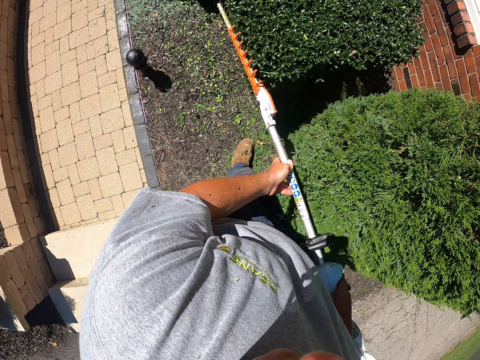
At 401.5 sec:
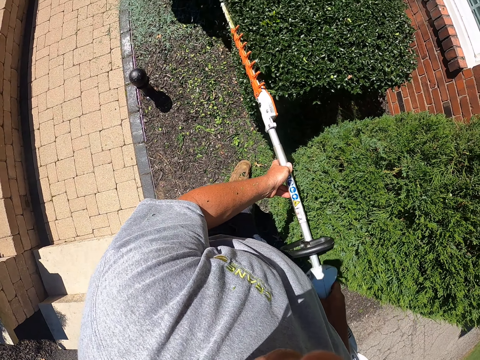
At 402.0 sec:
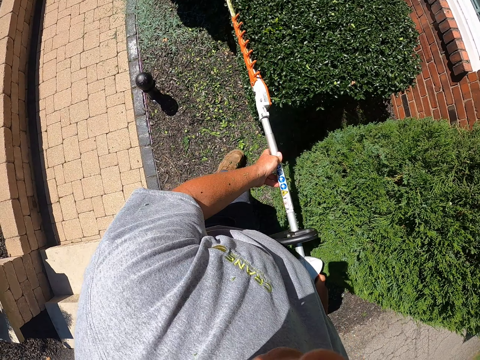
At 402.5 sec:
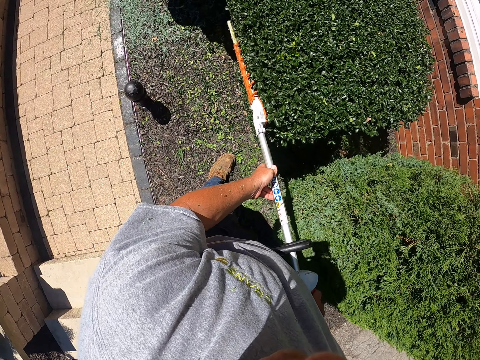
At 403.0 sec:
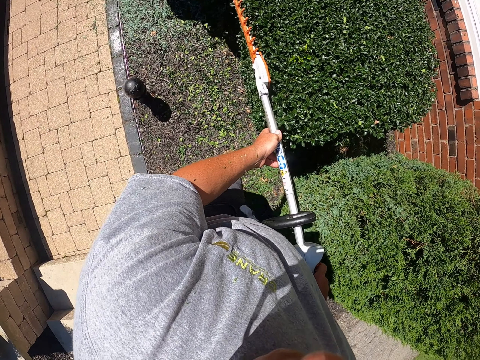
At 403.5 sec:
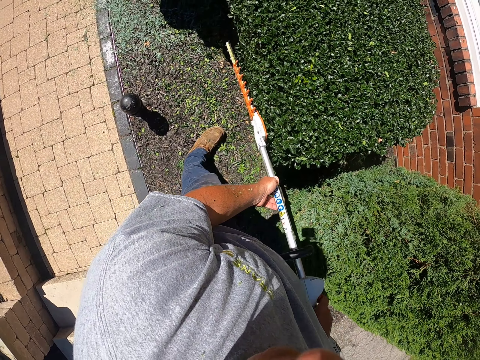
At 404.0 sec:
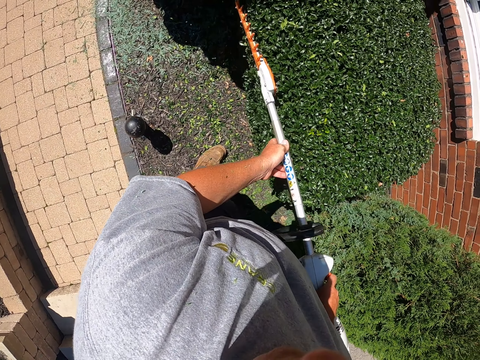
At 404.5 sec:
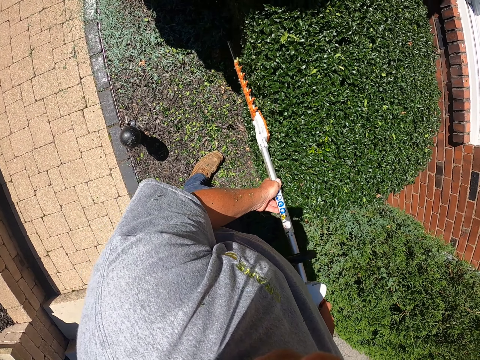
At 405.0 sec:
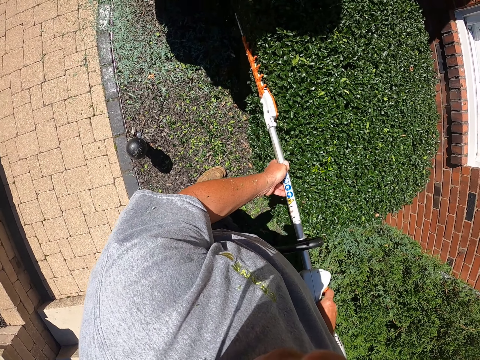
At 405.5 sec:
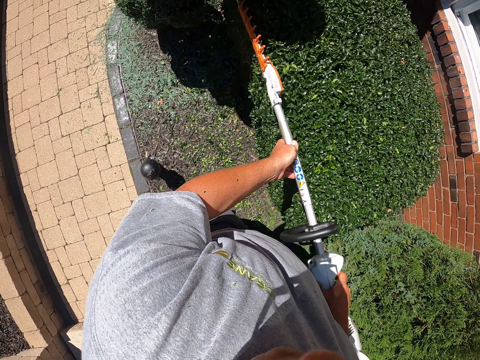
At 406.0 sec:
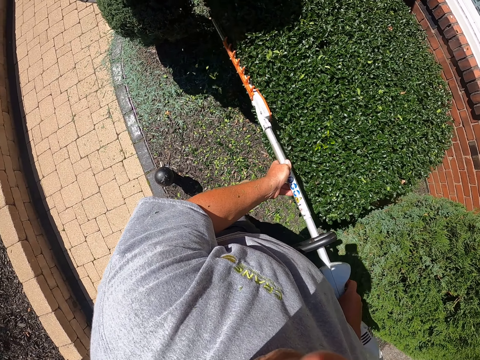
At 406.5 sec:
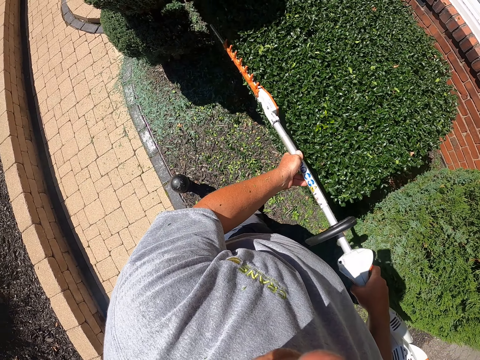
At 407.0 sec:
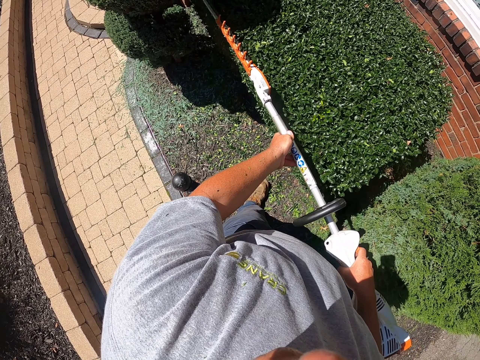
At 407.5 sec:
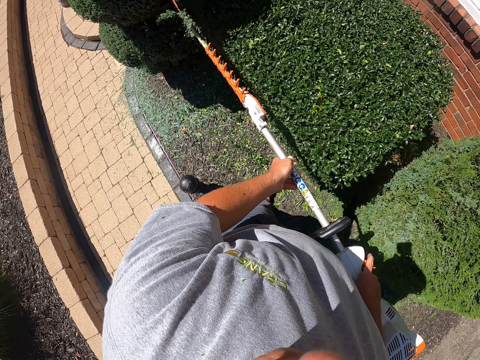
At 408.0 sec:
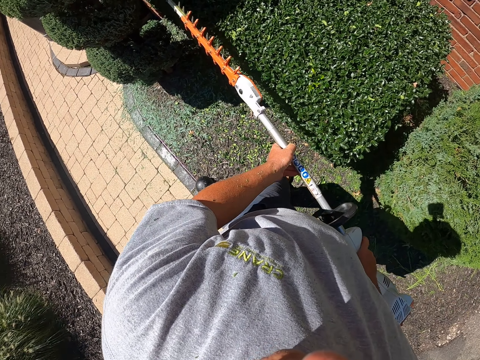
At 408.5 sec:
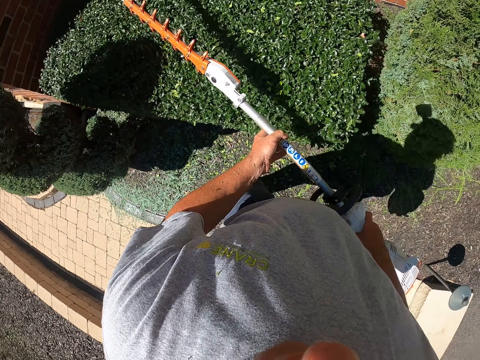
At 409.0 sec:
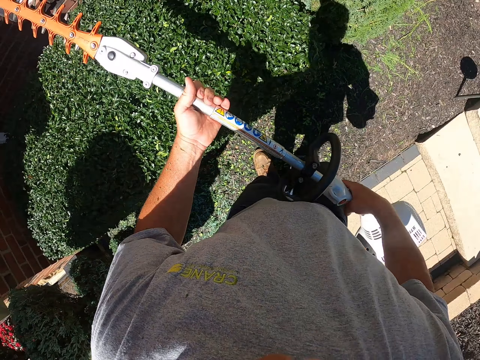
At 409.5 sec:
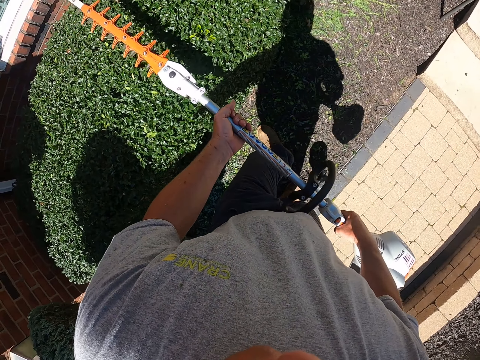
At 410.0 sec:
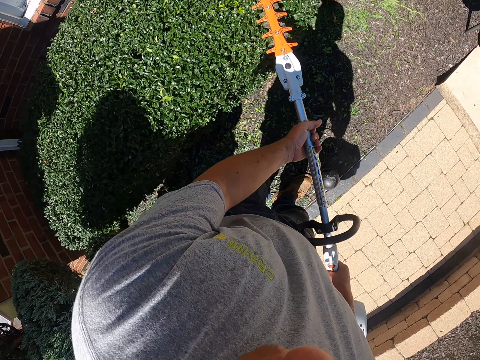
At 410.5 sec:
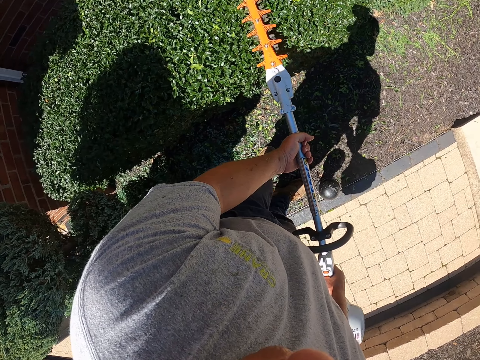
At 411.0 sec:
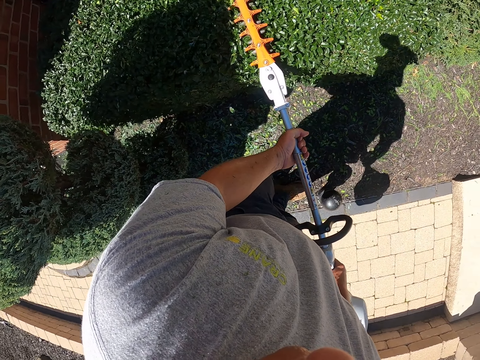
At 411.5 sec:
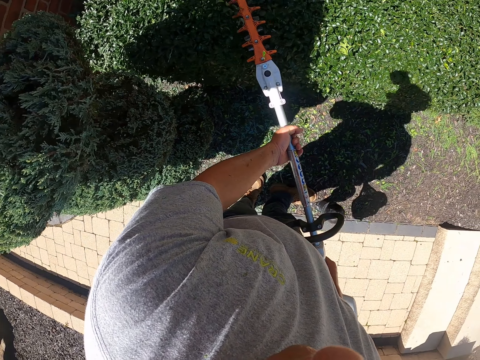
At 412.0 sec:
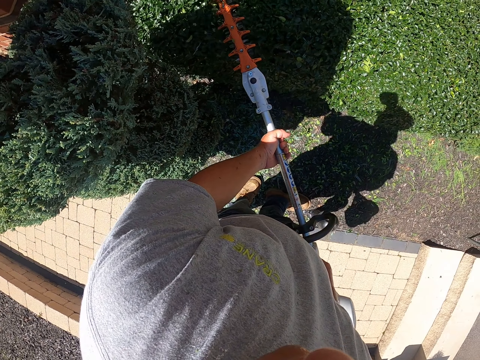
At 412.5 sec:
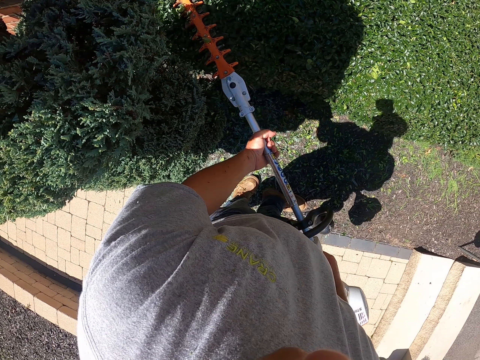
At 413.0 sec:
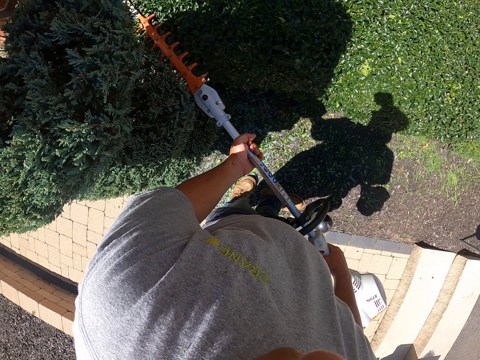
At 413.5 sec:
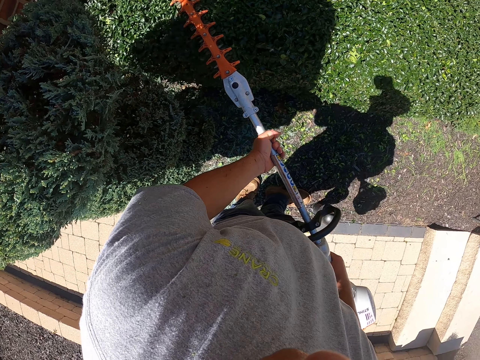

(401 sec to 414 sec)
The camera wearer moves the leg. They trim the shrub.

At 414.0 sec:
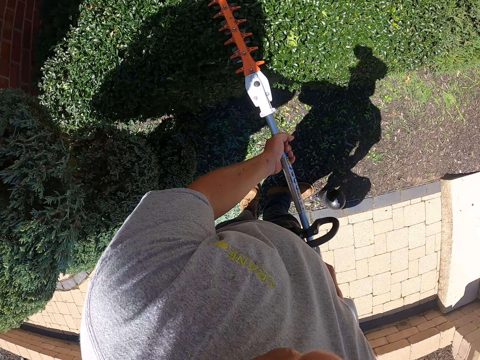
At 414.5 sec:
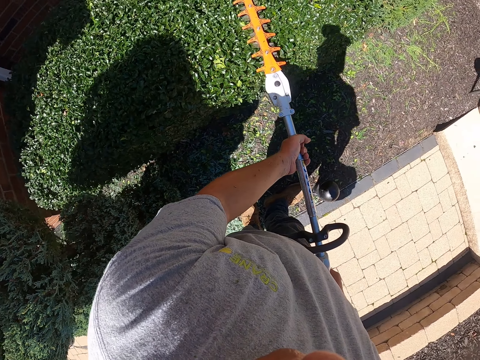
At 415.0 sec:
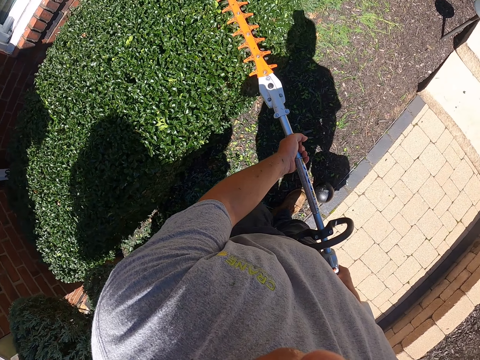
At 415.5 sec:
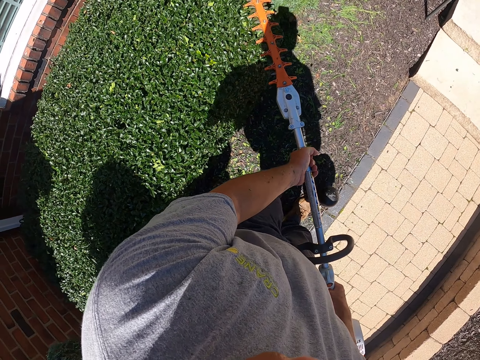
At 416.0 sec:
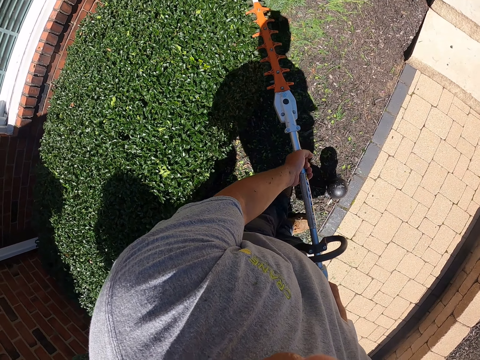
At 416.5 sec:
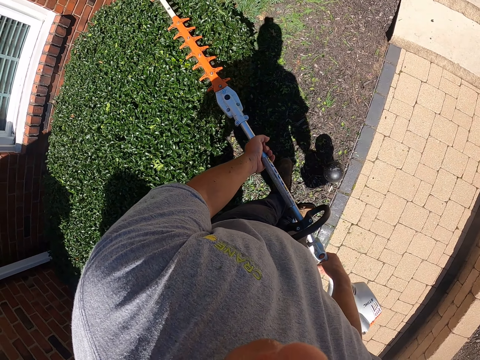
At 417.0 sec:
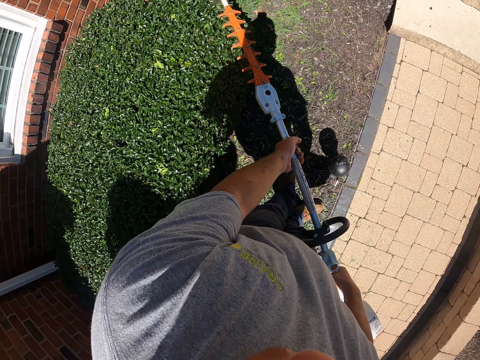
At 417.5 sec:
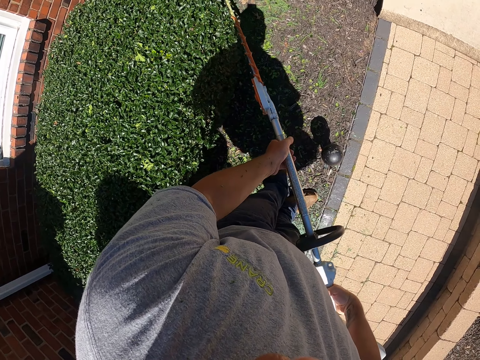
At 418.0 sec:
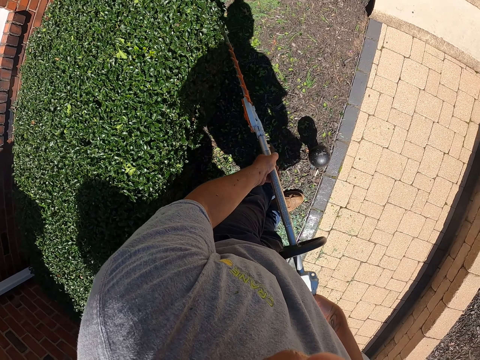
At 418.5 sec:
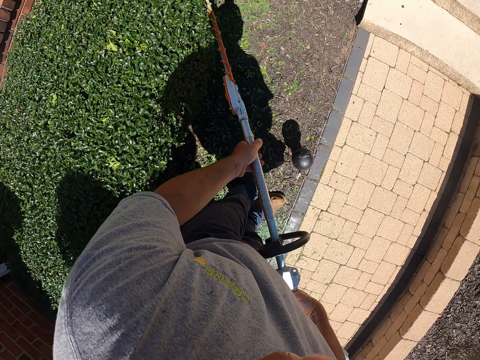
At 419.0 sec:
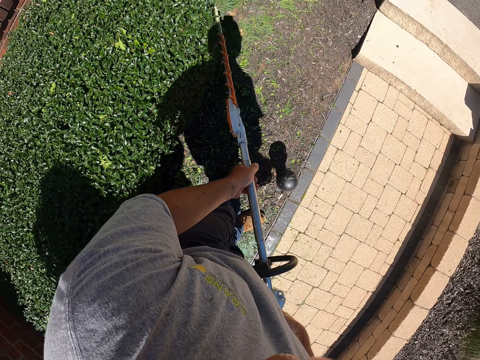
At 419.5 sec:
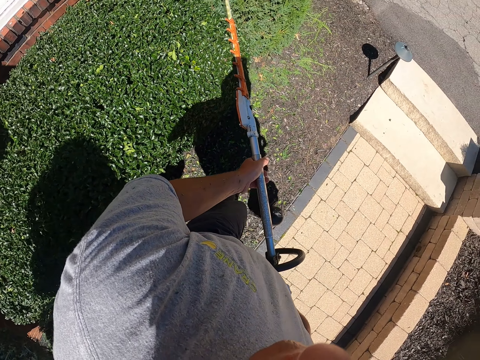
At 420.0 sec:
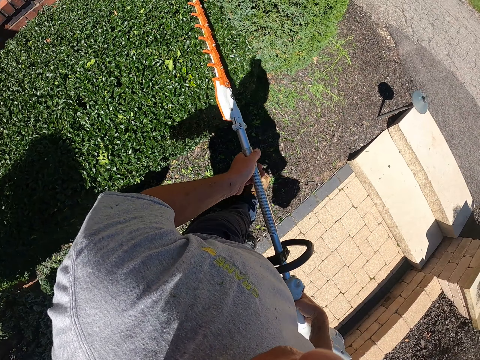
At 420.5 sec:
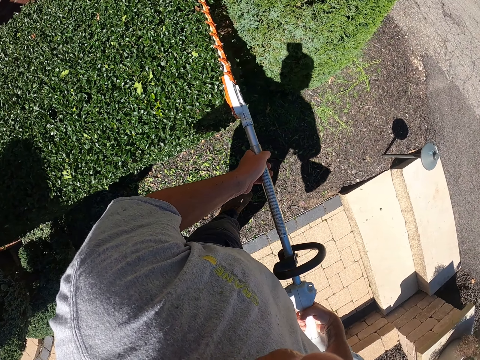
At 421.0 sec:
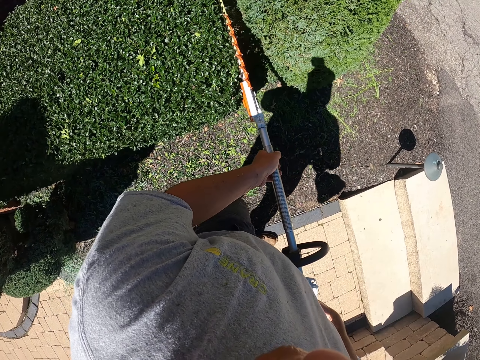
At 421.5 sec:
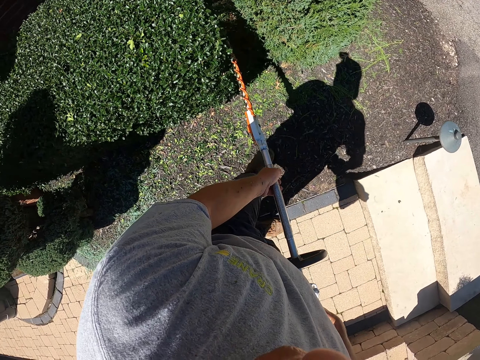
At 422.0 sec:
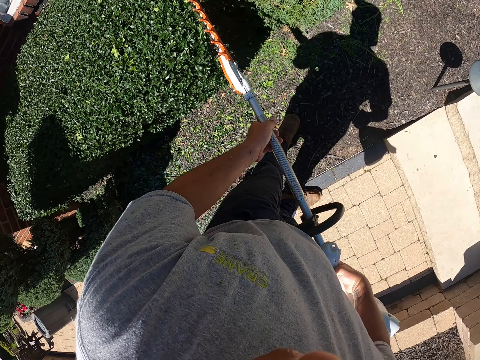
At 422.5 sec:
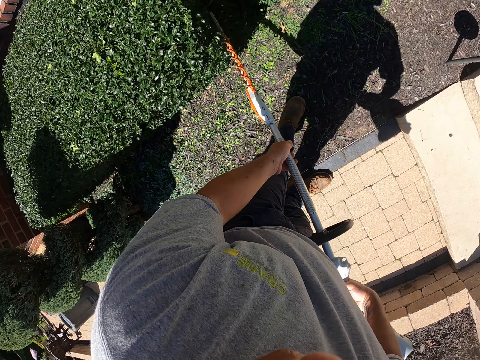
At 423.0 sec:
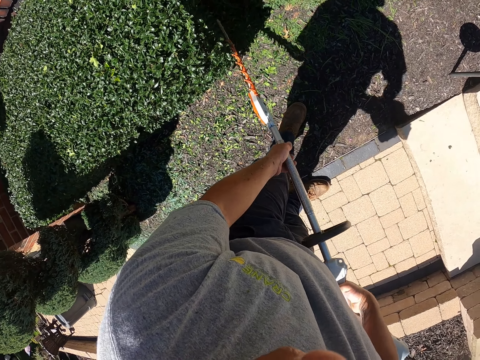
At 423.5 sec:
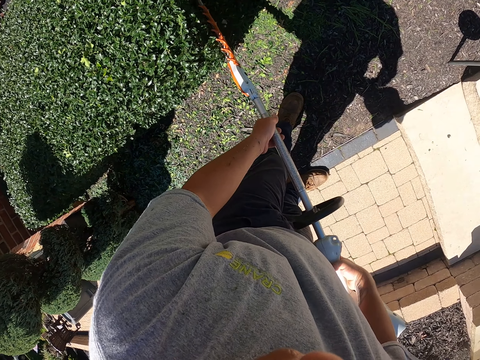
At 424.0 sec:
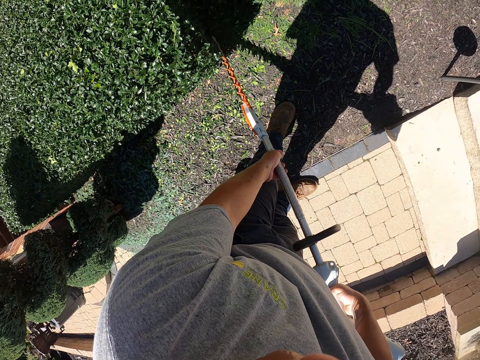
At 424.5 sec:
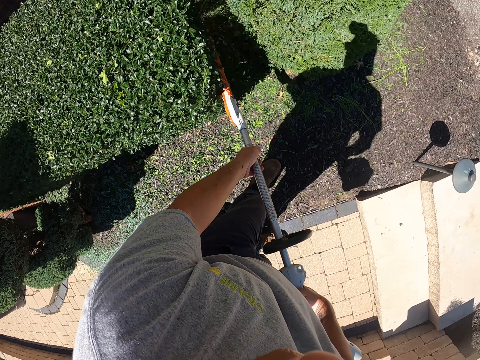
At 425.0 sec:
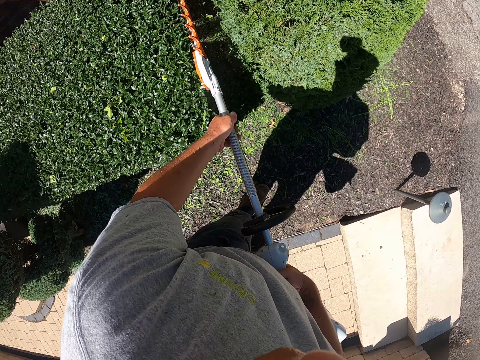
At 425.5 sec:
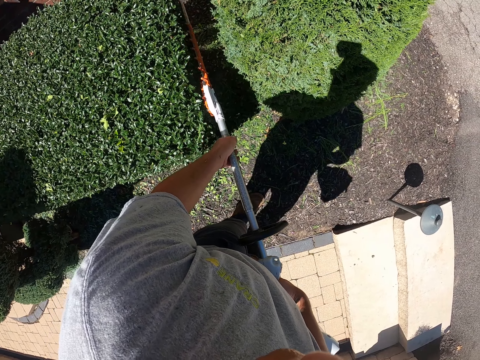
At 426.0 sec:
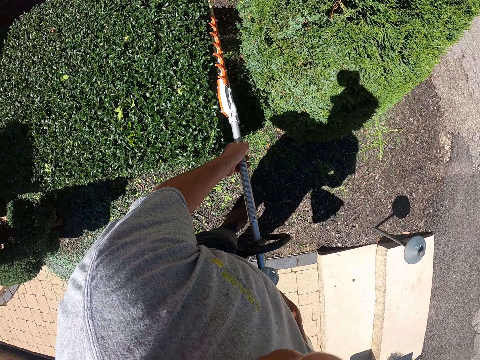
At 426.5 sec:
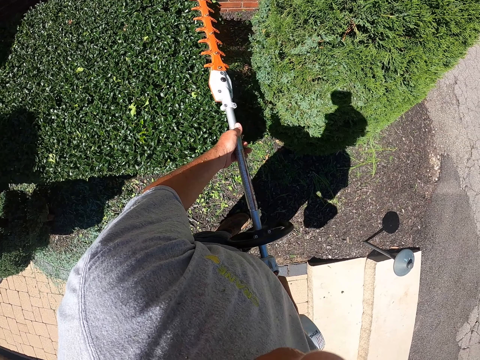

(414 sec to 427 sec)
The camera wearer steps forward. They trim the shrub.
